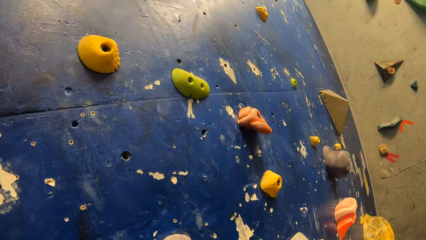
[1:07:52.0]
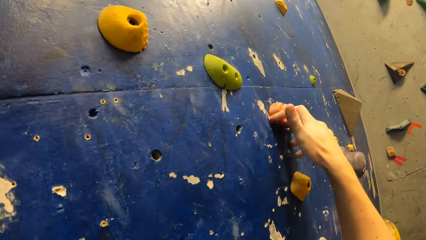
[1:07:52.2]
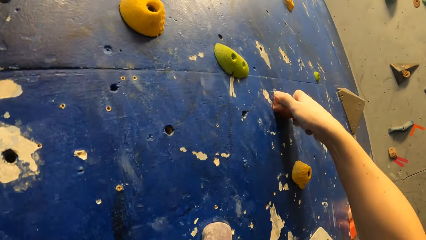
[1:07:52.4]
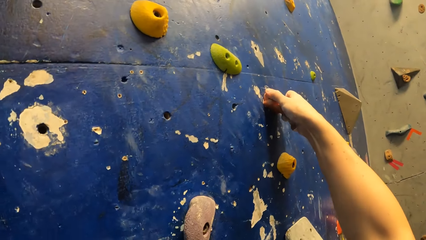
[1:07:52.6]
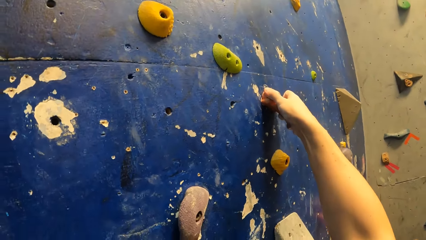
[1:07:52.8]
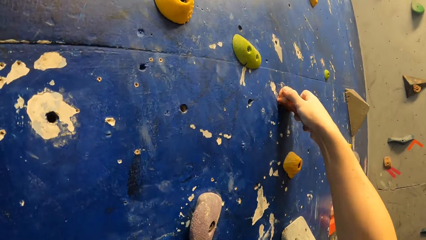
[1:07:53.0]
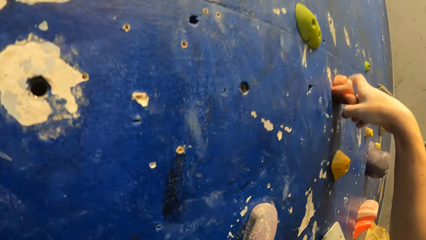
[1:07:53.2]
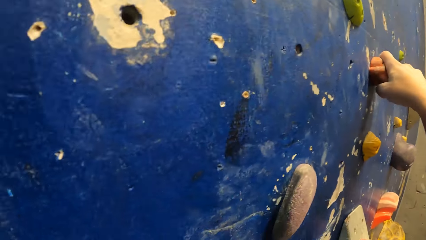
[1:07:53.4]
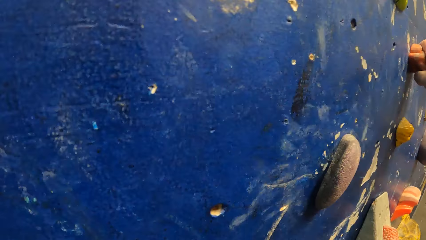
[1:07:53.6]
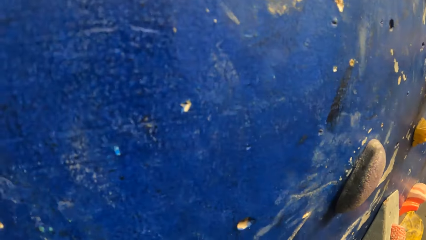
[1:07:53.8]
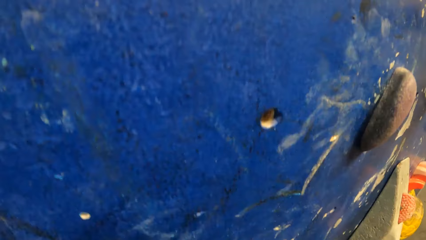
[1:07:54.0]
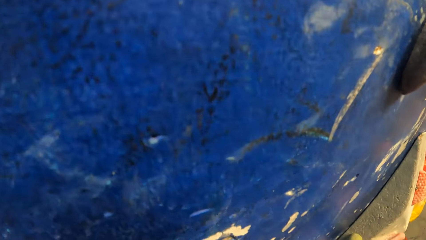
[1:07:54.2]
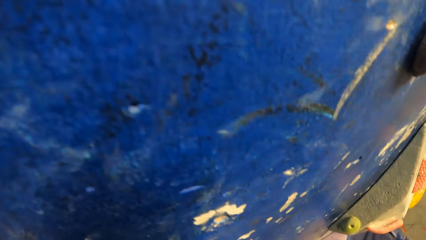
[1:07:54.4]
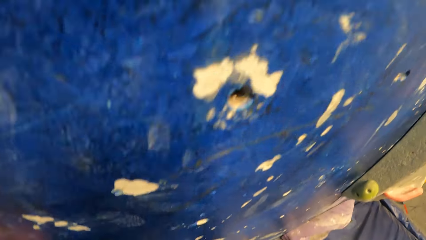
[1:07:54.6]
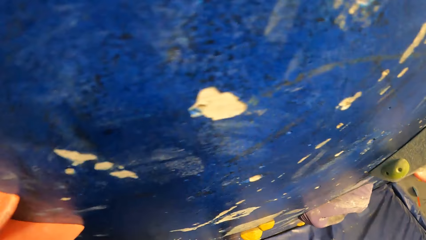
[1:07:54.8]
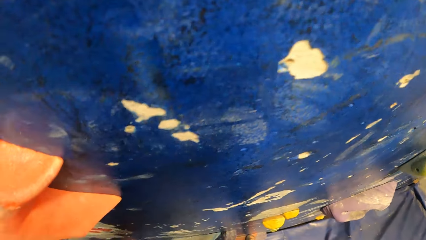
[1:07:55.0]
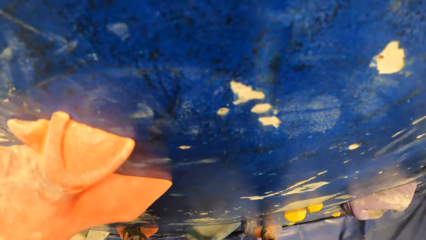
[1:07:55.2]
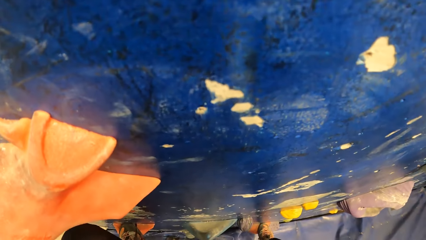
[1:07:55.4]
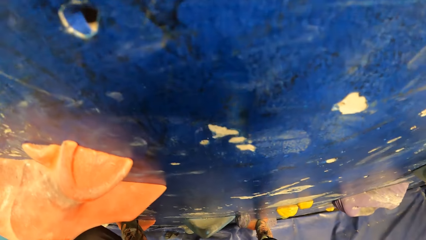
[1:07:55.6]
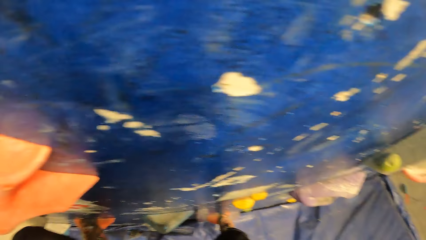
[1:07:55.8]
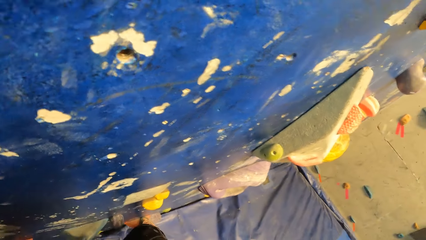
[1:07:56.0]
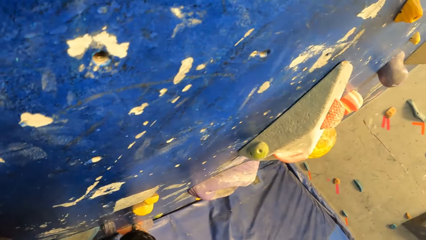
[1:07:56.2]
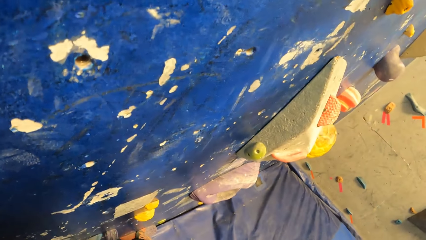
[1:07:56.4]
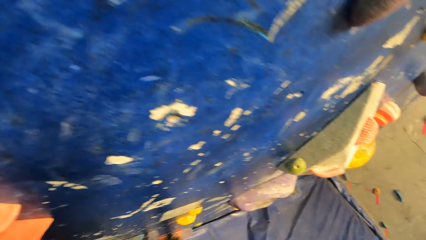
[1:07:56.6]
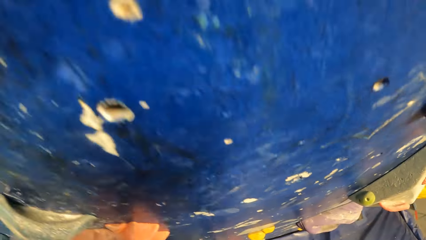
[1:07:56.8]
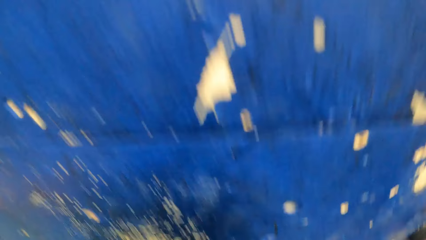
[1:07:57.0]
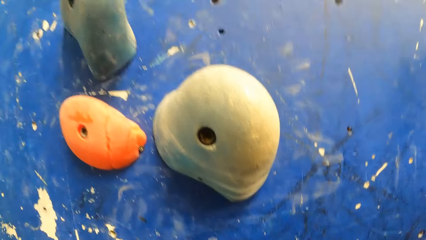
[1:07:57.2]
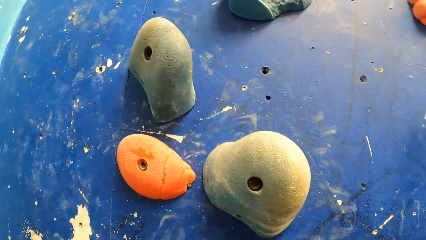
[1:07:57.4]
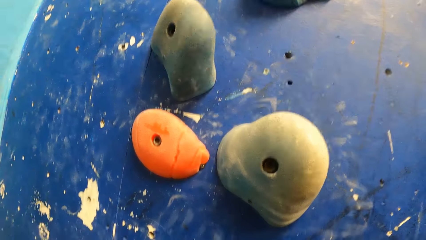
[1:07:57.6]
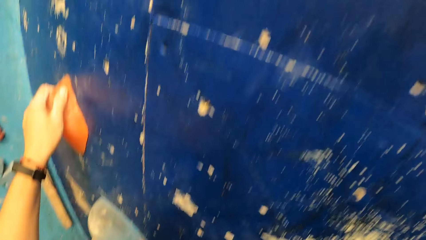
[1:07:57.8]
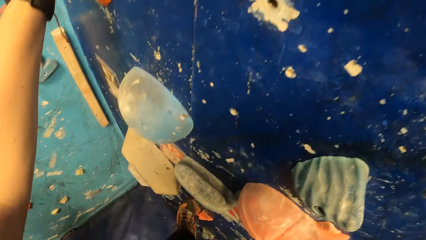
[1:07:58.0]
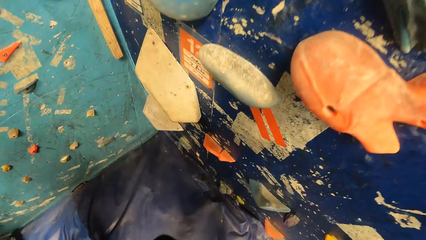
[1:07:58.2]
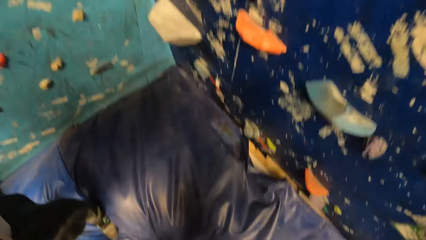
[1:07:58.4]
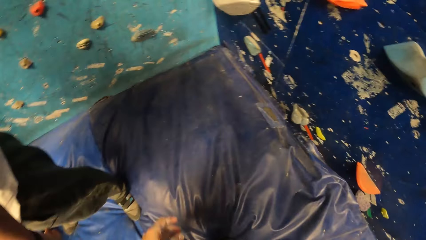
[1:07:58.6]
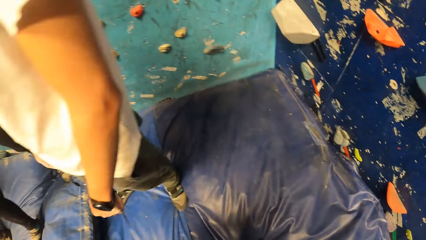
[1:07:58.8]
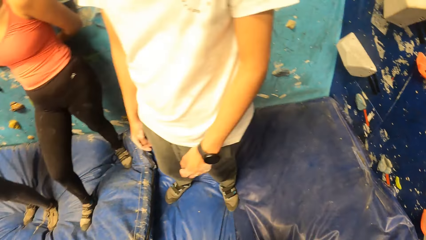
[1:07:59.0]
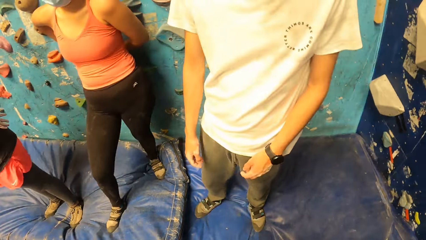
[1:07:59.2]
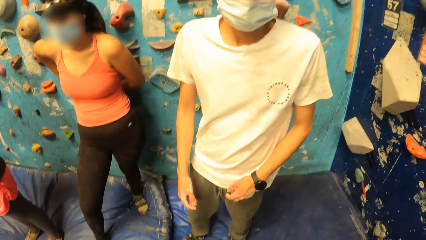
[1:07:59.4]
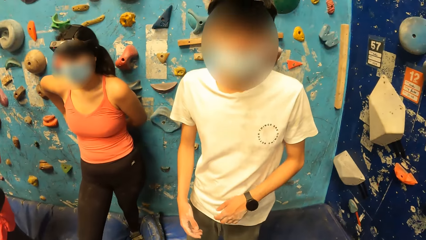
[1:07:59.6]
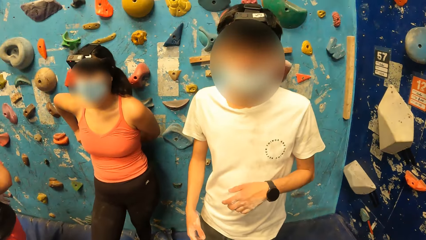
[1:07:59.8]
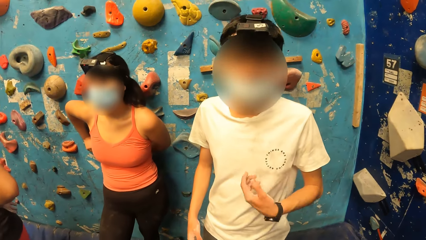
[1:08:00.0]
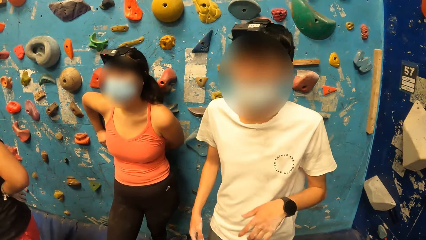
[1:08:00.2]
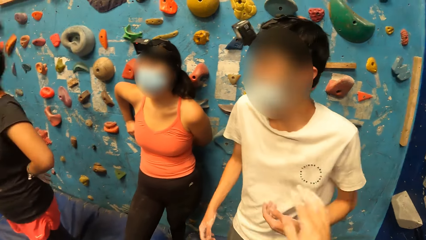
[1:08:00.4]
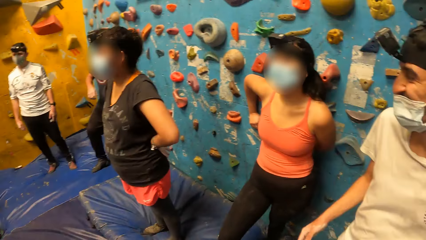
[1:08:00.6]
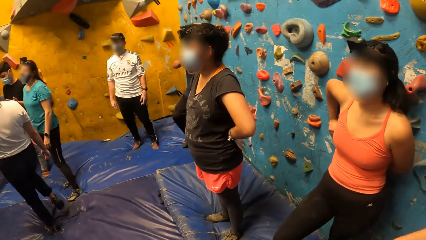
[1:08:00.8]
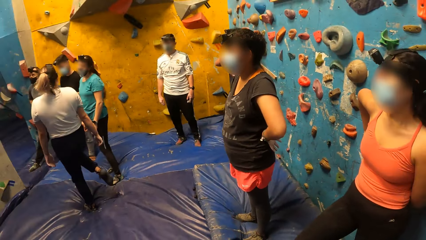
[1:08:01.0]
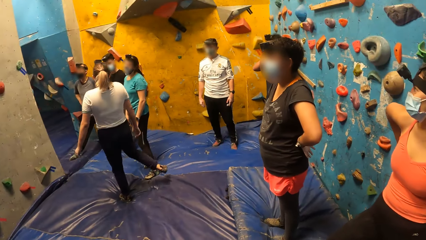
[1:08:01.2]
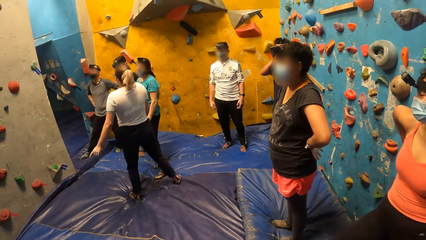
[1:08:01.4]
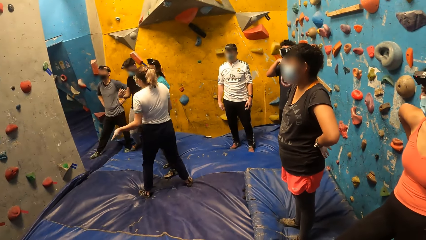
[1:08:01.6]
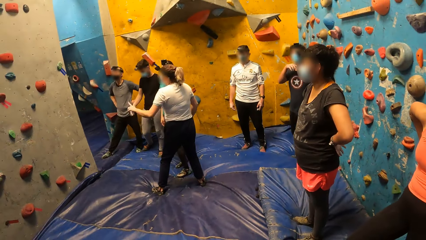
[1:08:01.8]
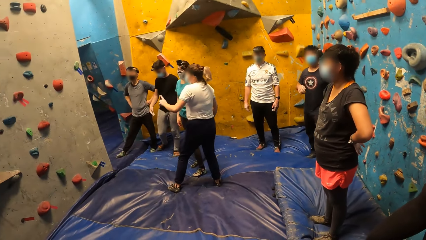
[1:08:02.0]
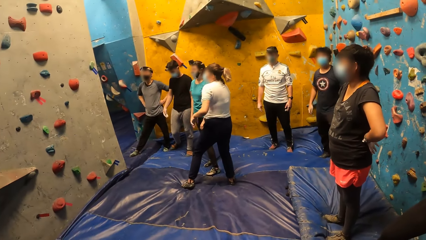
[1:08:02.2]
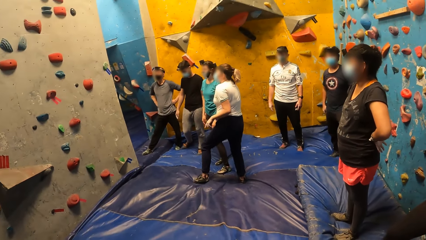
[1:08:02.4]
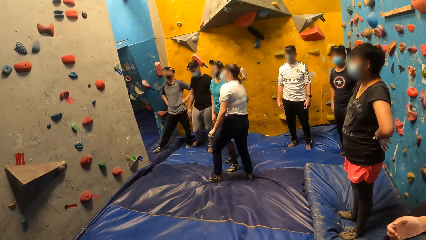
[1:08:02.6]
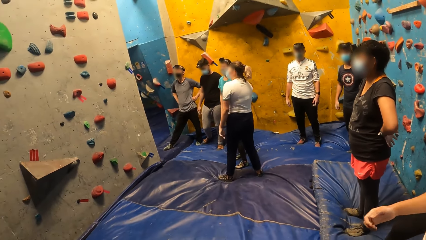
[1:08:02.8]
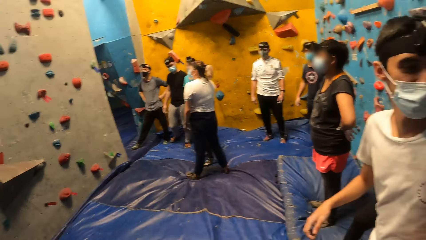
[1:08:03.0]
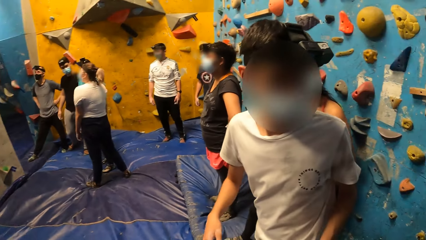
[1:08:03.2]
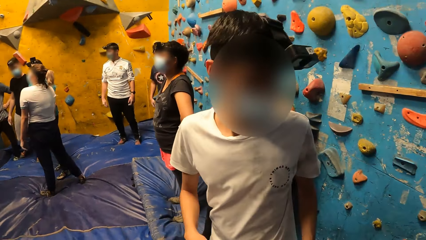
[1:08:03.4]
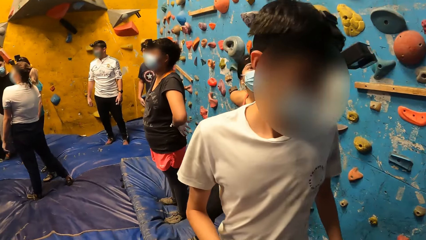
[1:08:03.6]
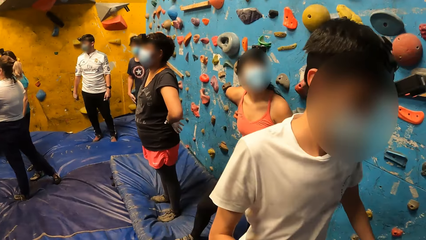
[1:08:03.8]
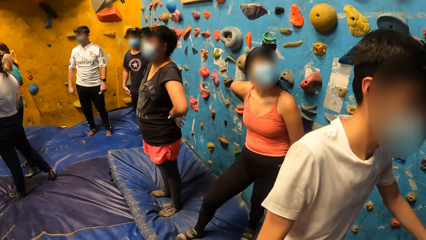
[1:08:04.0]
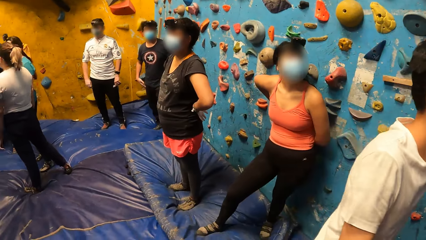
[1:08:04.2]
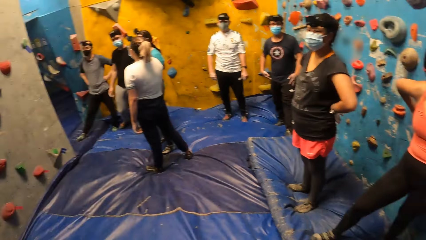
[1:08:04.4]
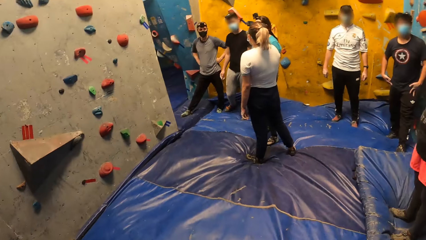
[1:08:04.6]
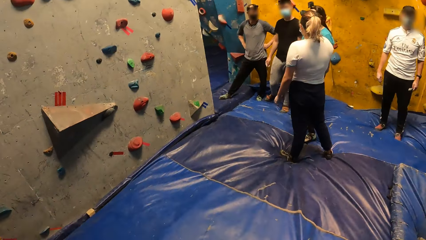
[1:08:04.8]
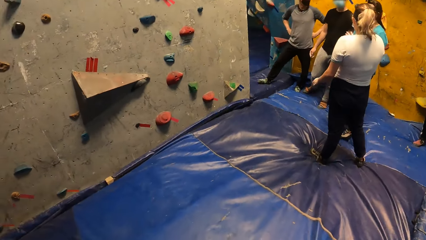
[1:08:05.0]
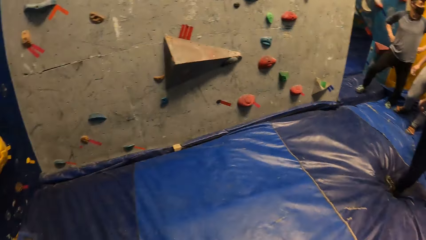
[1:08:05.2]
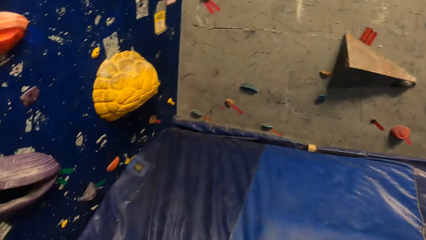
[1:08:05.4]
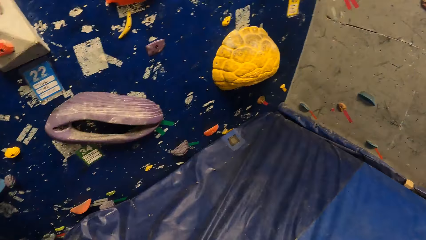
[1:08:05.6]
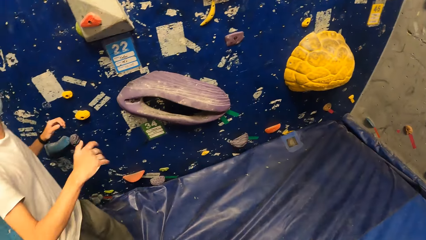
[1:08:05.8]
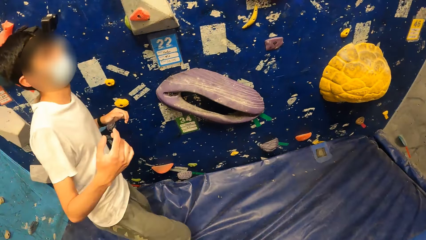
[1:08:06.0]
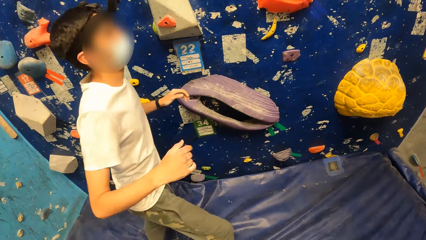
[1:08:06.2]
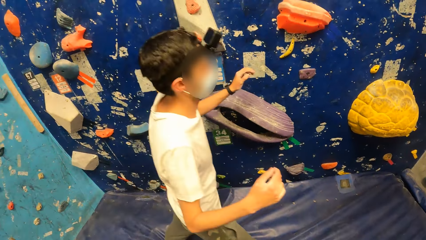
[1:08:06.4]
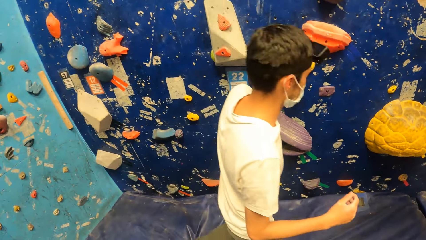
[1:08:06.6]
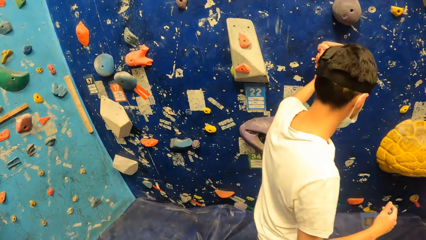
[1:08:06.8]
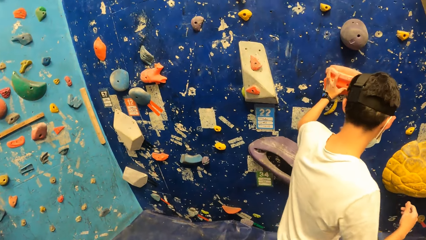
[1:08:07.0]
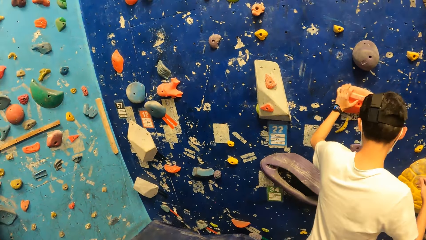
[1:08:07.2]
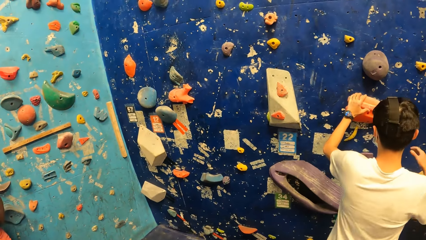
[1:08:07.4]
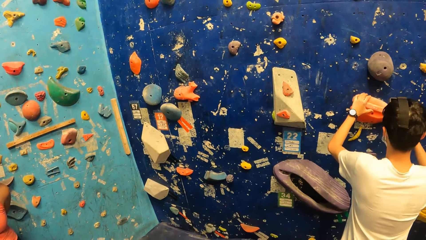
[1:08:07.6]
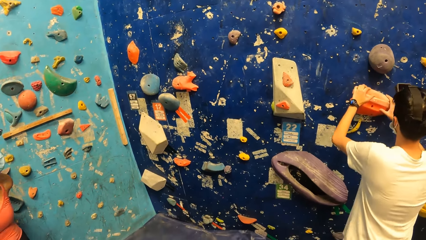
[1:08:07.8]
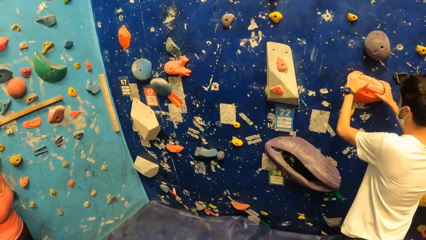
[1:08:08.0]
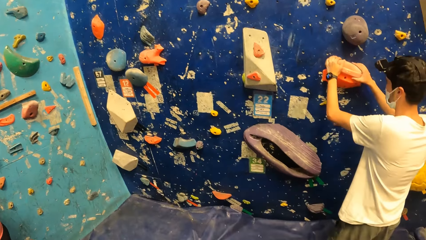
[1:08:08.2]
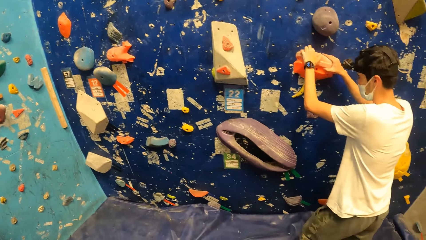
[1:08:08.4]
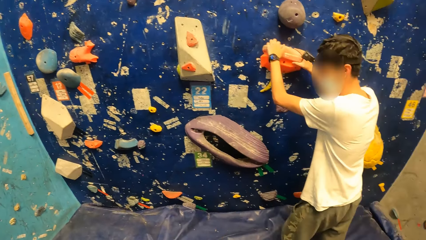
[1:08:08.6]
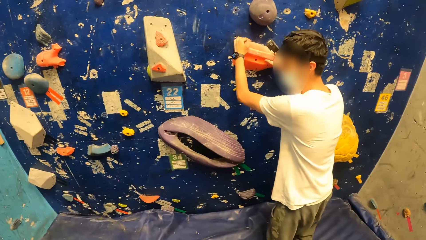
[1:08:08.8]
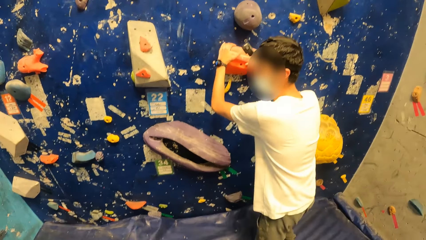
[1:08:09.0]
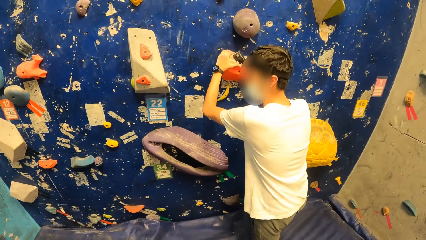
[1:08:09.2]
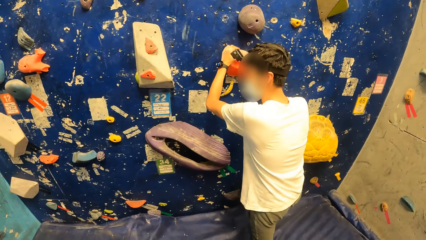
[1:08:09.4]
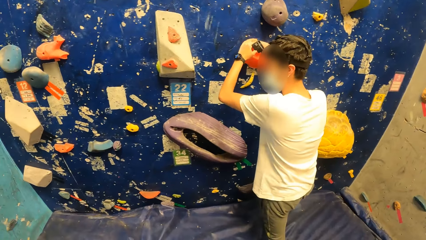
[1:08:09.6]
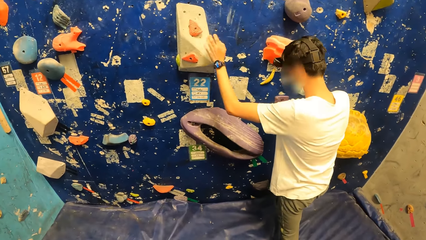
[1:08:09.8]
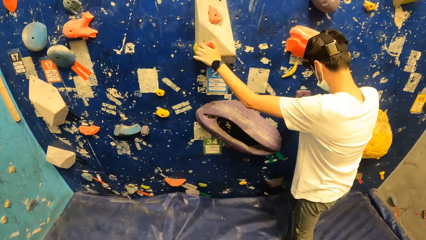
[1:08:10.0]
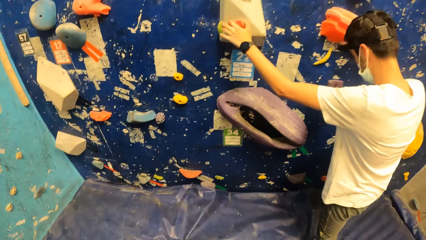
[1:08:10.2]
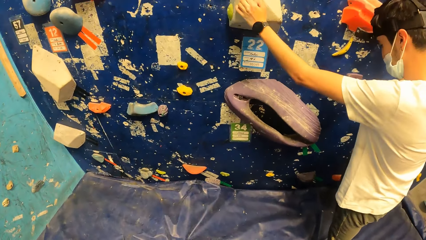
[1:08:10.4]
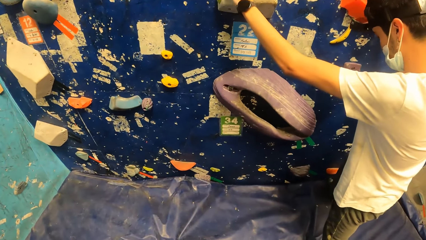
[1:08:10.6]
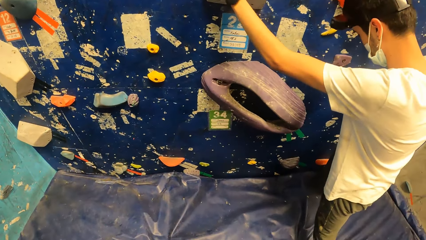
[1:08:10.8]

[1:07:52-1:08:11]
The camera wearer jumps down from the bouldering wall onto a crash pad. They interact with a man. They move the hand. A woman interacts with another woman. The camera wearer looks around. The man holds a climbing hold on the bouldering wall with his right hand. He holds the climbing hold on the bouldering wall with both hands. He climbs the bouldering wall with both hands.
